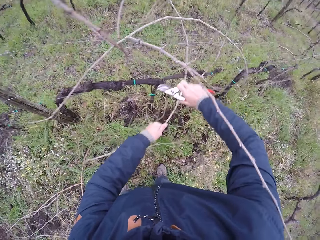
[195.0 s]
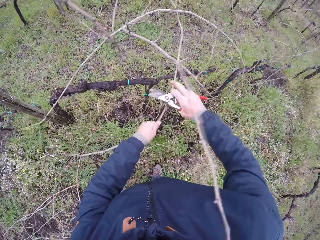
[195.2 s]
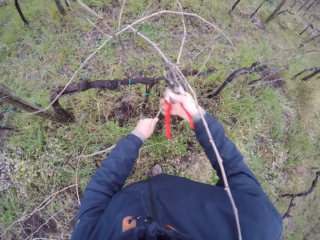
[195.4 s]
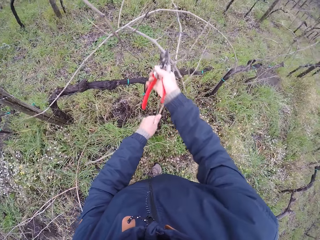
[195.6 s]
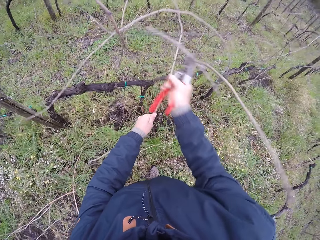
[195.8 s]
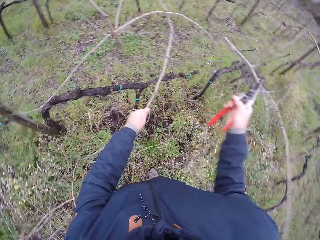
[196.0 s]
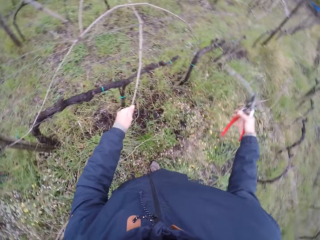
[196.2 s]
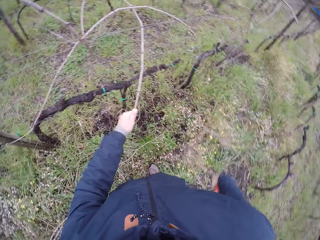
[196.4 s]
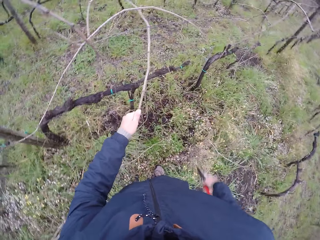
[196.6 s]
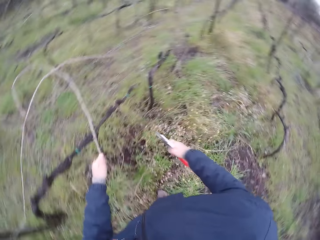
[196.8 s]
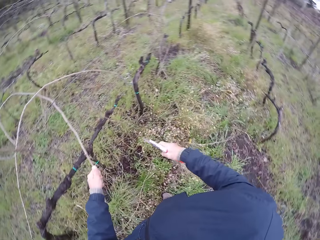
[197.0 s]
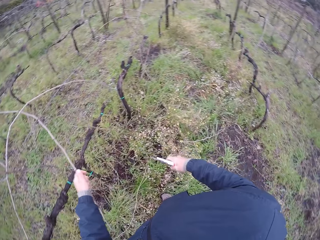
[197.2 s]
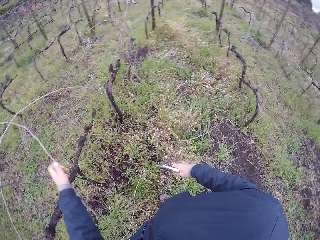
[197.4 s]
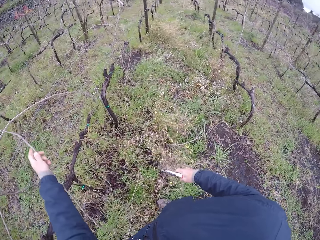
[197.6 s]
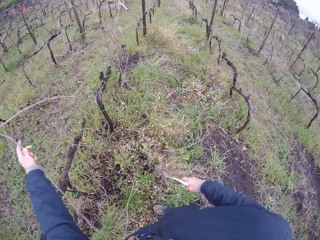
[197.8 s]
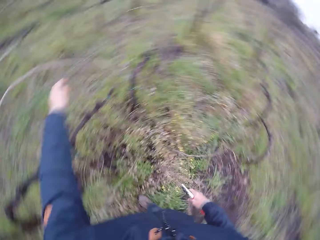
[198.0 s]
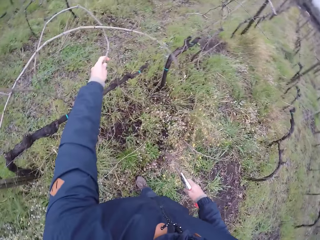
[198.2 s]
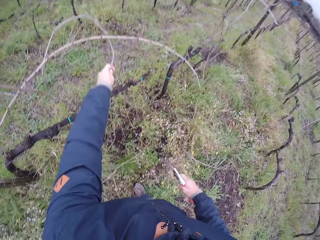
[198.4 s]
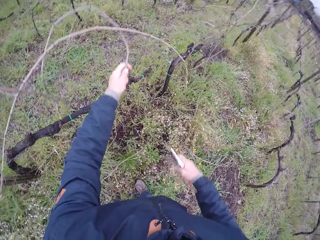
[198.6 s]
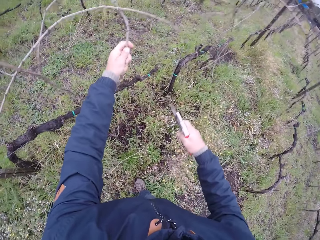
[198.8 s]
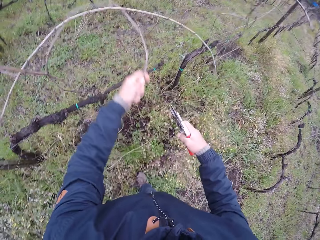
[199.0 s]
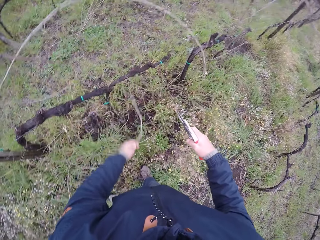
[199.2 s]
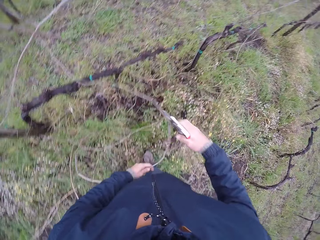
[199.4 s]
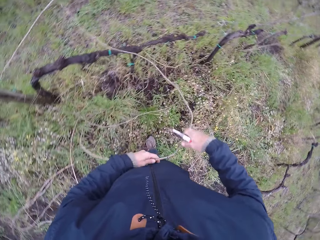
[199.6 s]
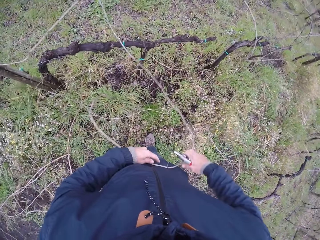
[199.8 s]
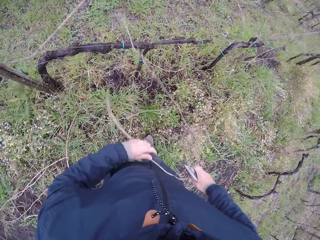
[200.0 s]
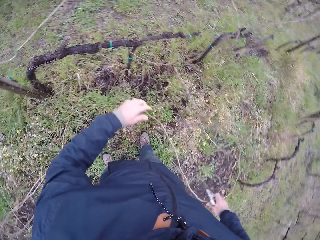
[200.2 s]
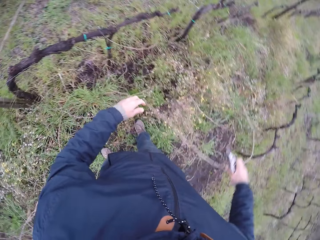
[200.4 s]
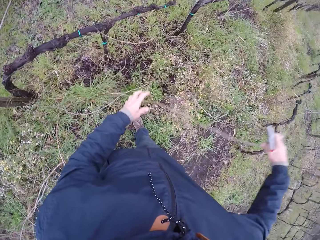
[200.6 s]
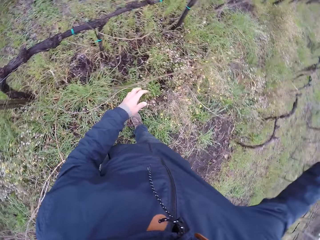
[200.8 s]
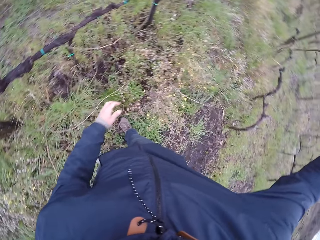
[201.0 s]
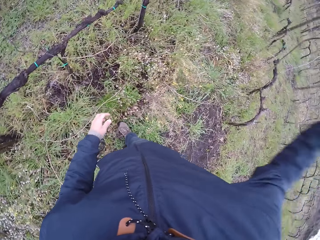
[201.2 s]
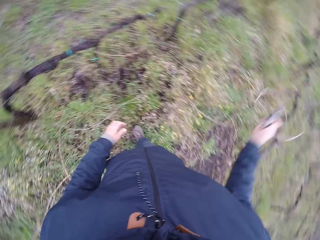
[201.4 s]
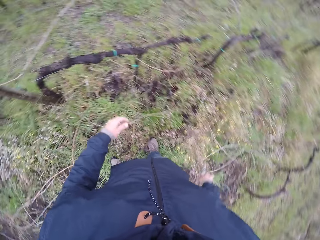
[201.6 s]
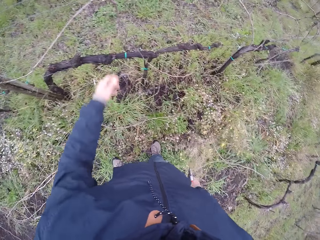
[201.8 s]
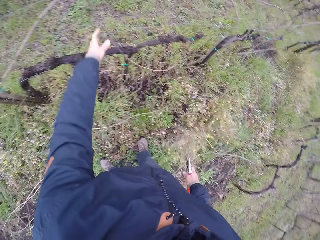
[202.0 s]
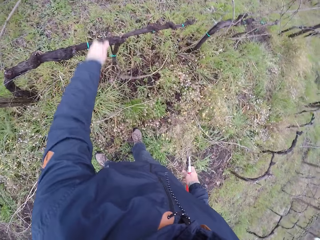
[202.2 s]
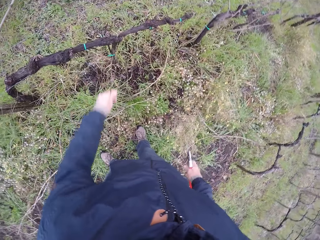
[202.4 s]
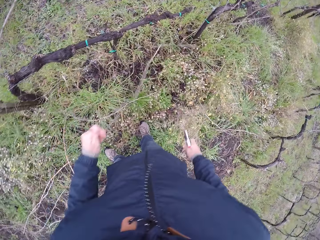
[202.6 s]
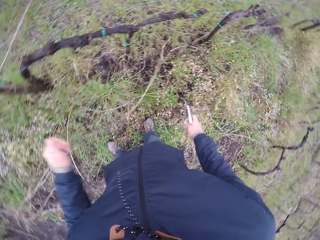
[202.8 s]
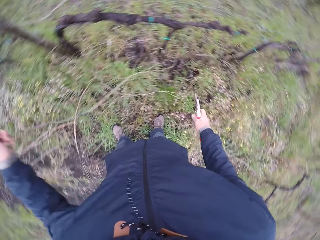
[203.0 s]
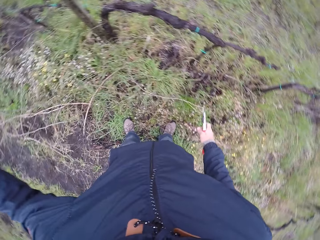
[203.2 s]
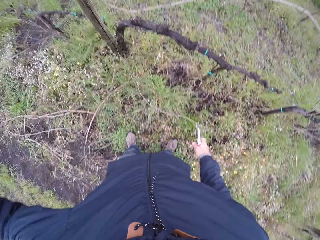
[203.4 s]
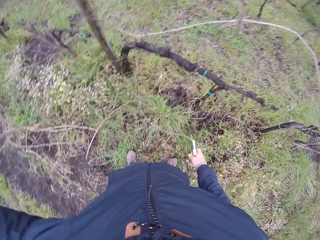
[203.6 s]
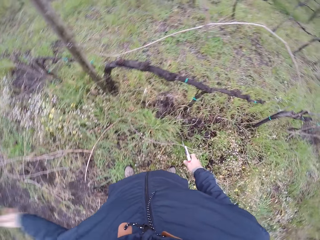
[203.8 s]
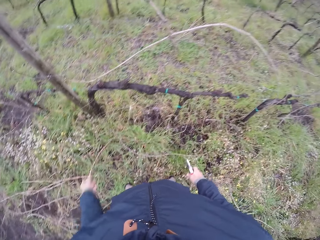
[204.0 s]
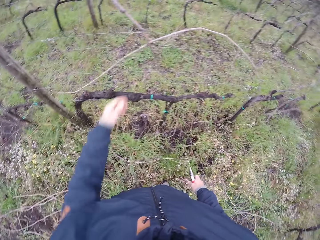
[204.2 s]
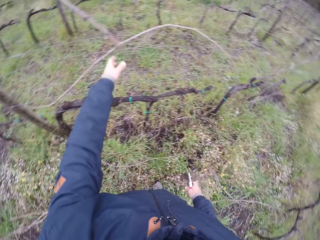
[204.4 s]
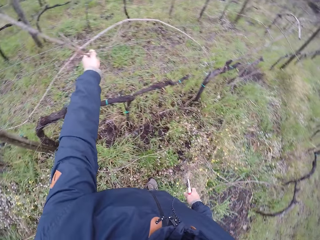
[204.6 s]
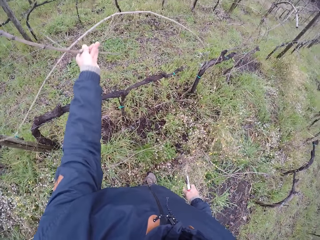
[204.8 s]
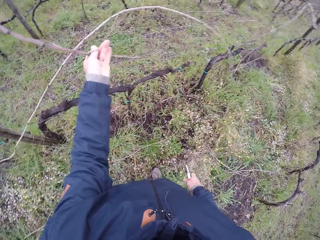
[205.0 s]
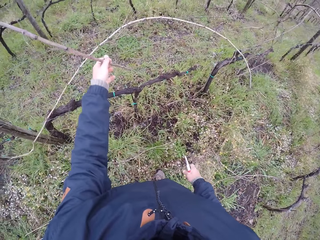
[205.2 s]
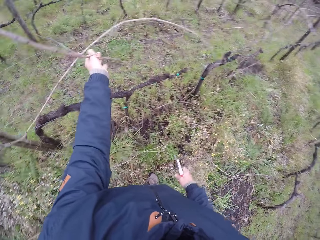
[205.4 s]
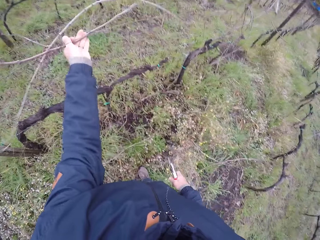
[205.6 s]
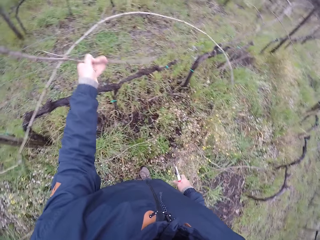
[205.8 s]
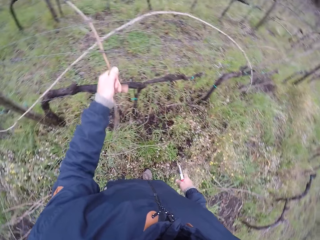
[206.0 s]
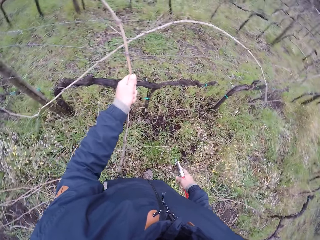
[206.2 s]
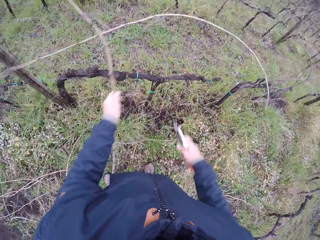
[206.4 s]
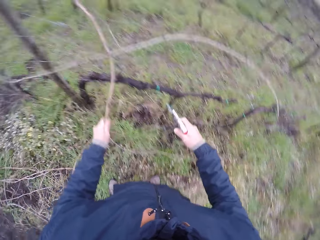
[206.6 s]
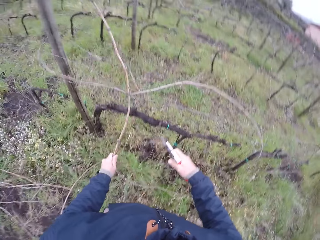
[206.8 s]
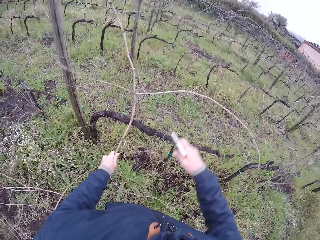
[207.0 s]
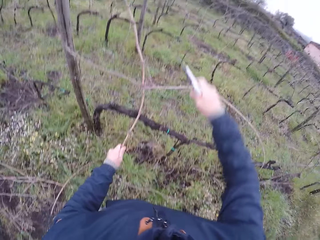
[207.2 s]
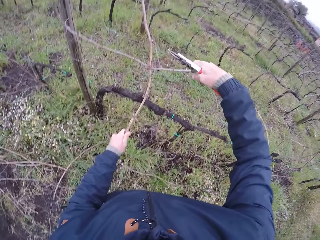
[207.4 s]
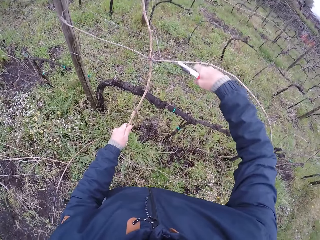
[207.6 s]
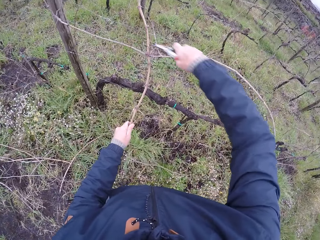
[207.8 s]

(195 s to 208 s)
The camera wearer pulls out the twig with the garden shear in his right hand. He cuts the wood. He holds the wood. He pulls out a twig on the wire mesh with both hands. He drops the twig on the ground with his right hand. He pulls out a twig on the wire mesh with his left hand. He takes the wood.

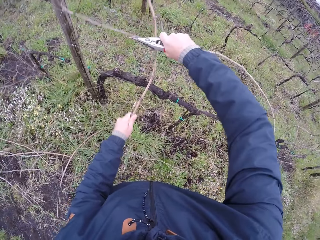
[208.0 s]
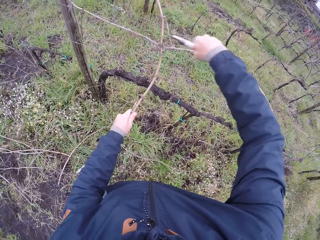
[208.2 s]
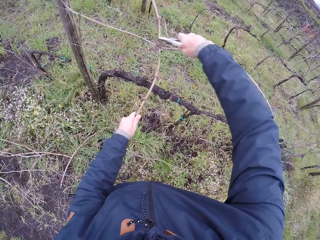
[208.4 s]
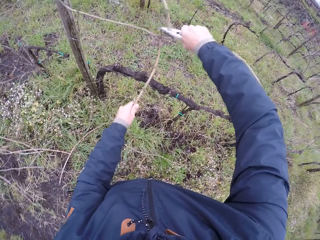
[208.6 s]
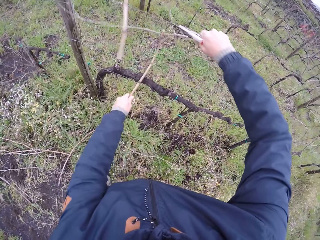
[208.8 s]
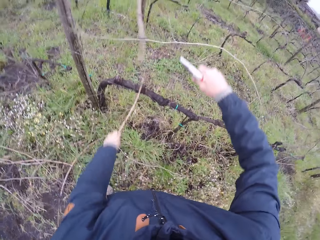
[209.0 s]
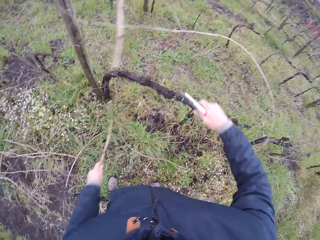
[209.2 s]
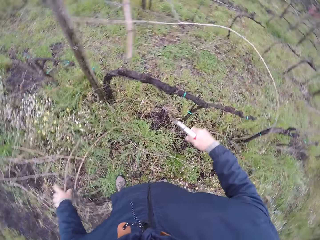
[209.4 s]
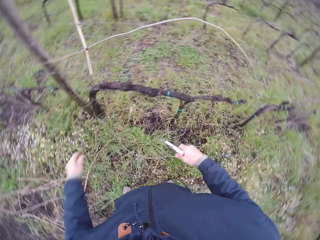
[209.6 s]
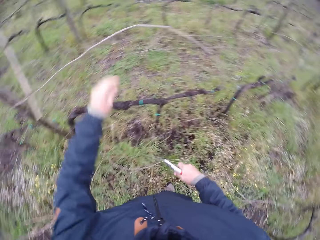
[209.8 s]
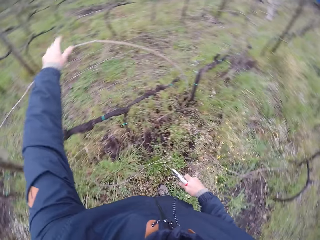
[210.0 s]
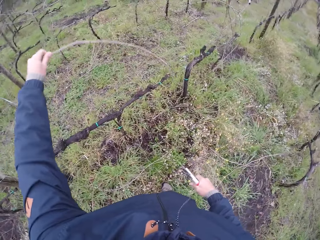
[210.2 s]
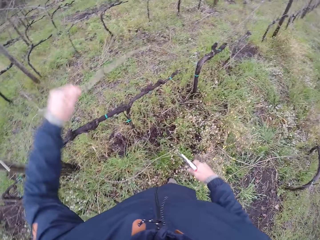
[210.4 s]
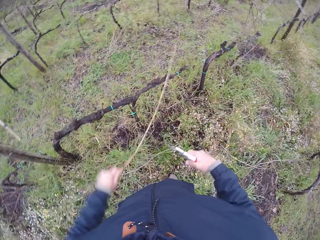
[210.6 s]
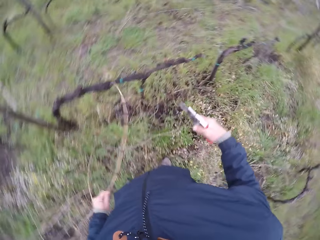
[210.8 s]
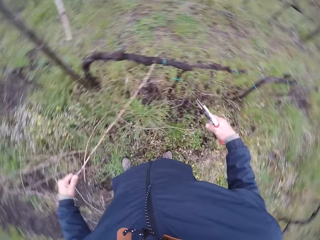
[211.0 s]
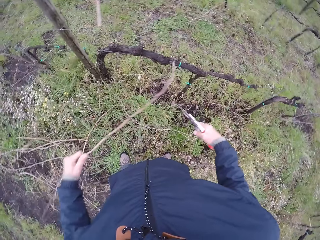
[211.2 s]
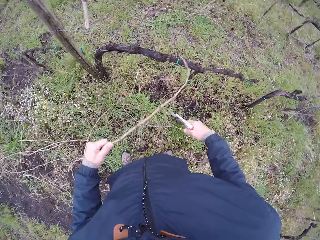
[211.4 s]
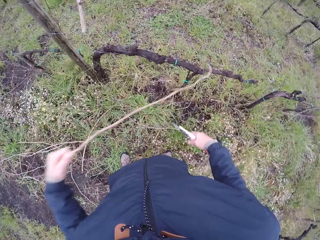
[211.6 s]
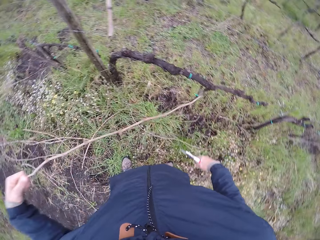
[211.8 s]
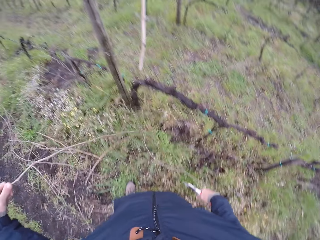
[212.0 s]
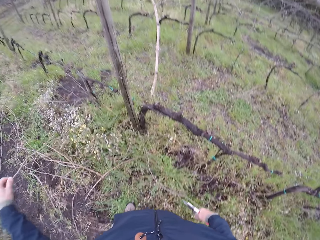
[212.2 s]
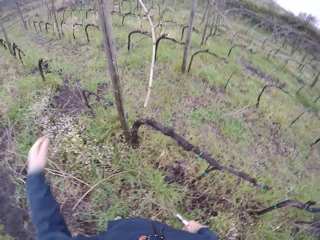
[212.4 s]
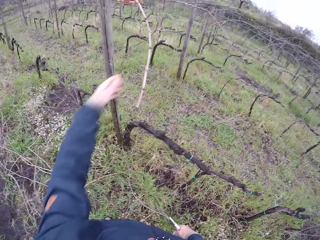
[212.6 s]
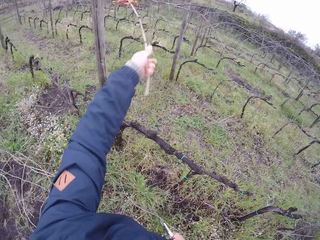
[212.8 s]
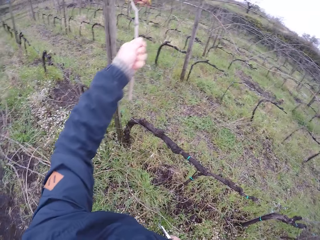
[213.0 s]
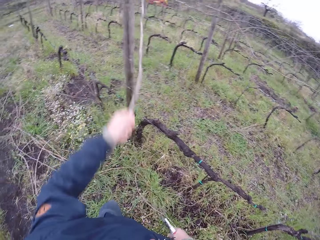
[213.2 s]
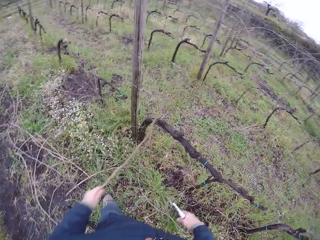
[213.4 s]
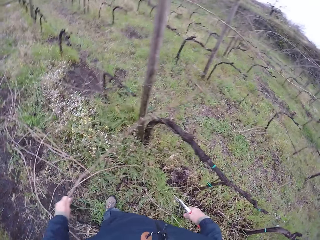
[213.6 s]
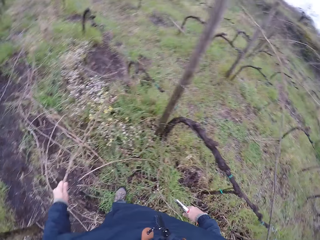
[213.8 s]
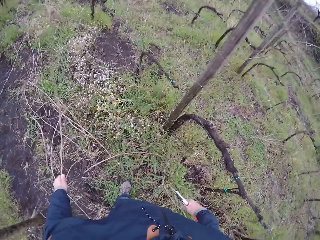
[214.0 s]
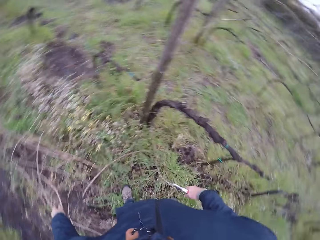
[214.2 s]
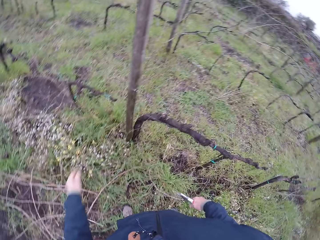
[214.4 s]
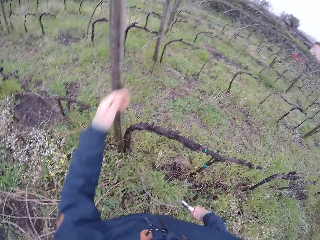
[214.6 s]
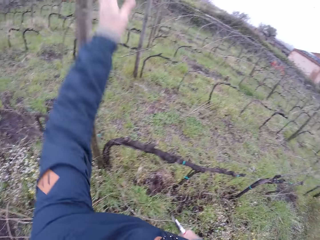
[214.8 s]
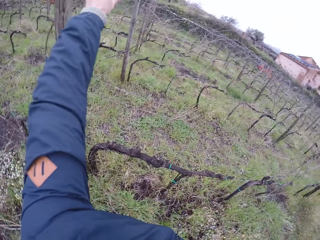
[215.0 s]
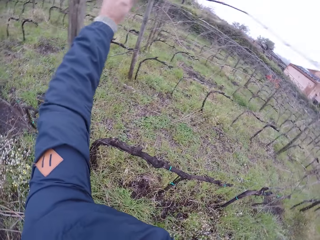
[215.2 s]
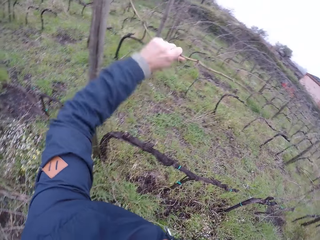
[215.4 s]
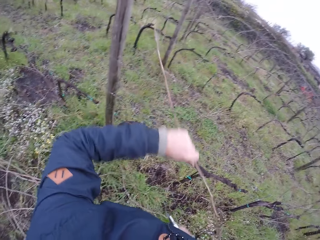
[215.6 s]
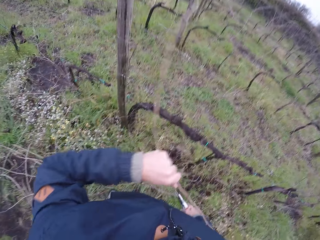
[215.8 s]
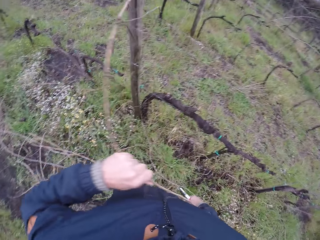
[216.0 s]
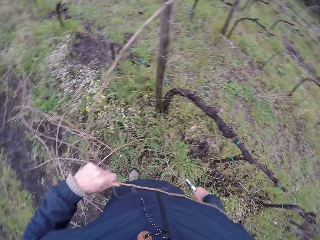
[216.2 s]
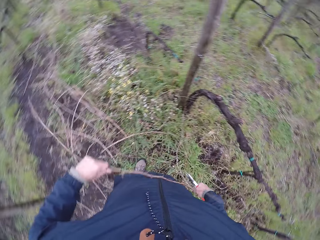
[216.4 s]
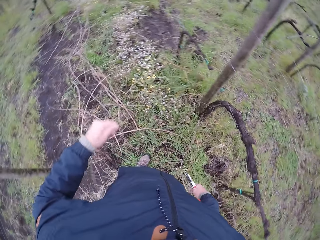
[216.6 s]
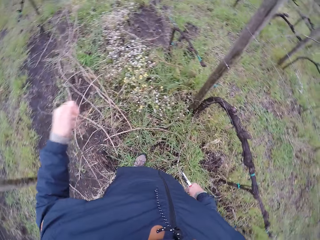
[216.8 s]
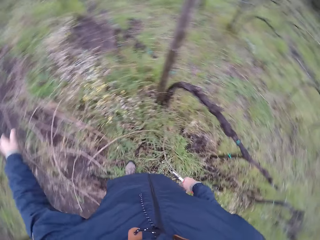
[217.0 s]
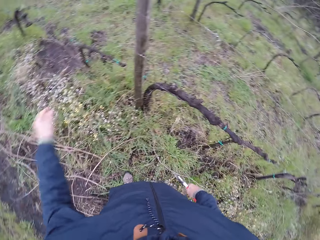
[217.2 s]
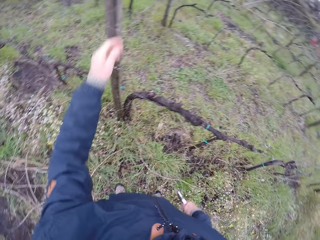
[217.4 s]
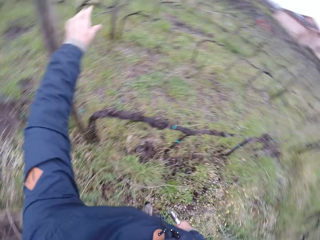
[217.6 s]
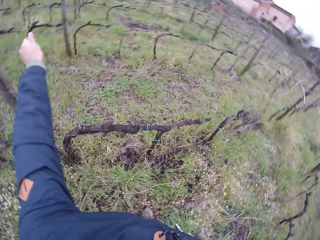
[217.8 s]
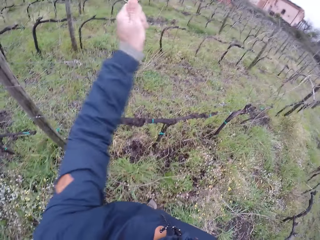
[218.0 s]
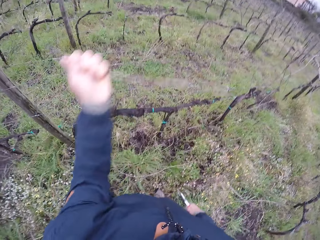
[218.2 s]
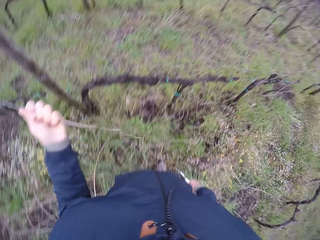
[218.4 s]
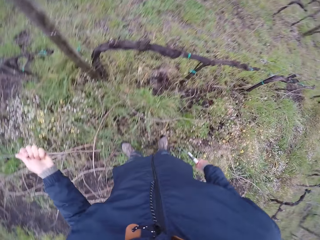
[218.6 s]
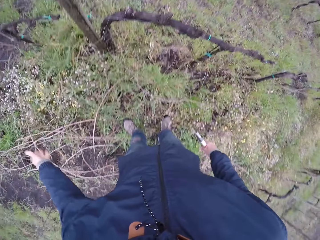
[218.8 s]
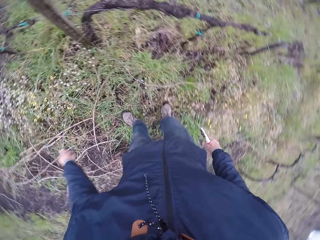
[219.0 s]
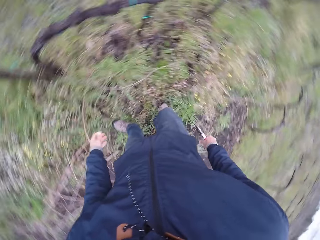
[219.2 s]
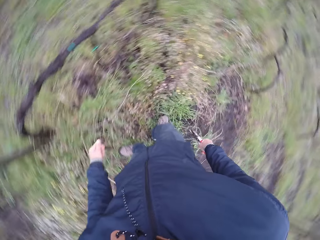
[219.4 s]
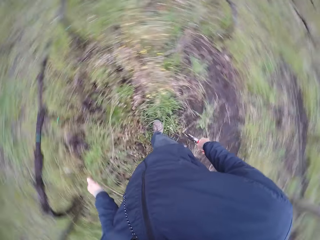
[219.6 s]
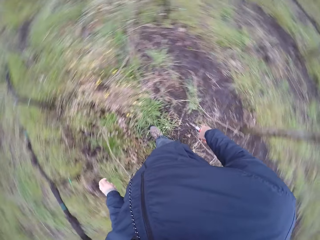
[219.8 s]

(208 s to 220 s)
The camera wearer cuts the twig with the garden shear in his right hand. He drops the twig on the ground with his left hand. He pulls out a twig on the wire mesh with his left hand. He drops the twig on the ground with his left hand. He pulls out a twig on the wire mesh with his left hand. He drops the twig on the ground with his left hand. He pulls out a twig on the wire mesh with his left hand. He drops the twig on the ground with his left hand. He pulls out a twig on the wire mesh with his left hand. He drops the twig on the ground with his left hand.
